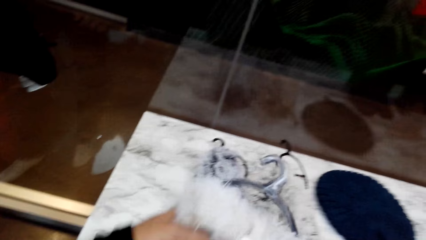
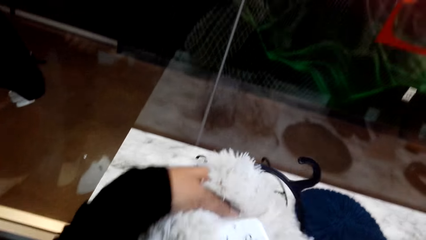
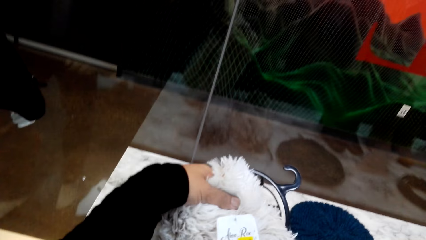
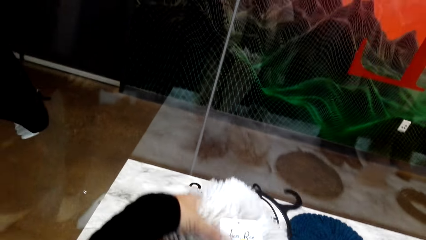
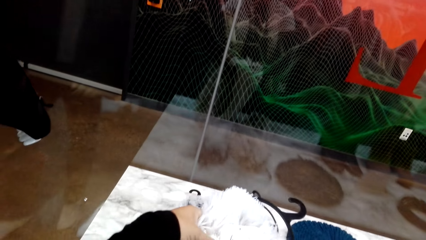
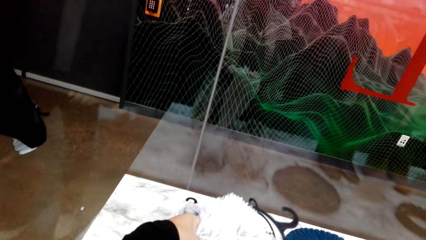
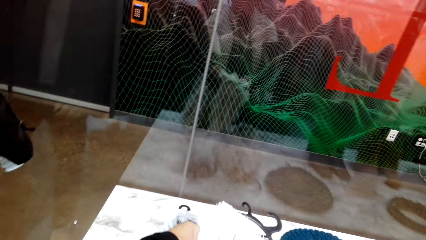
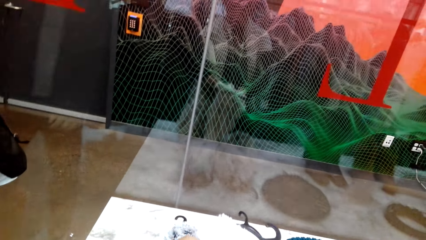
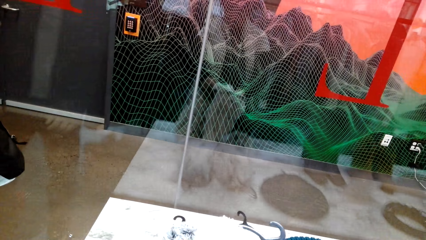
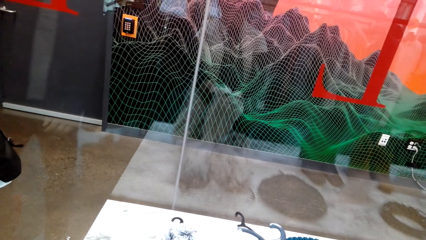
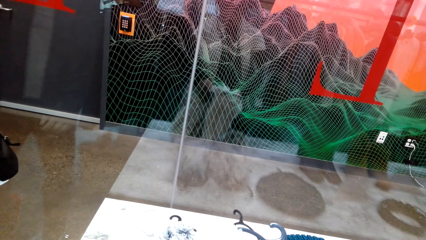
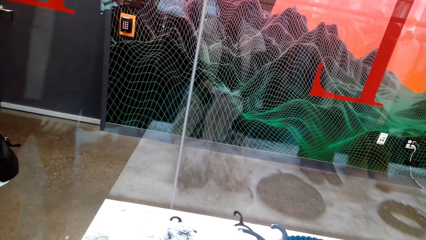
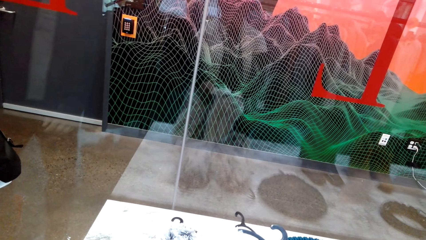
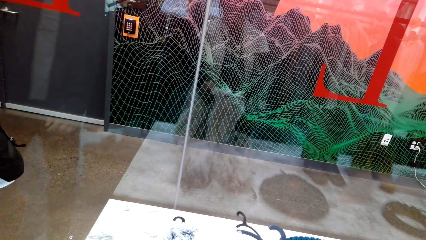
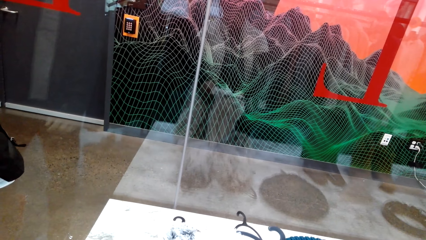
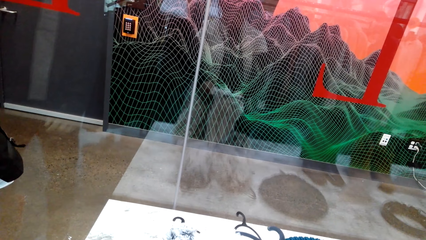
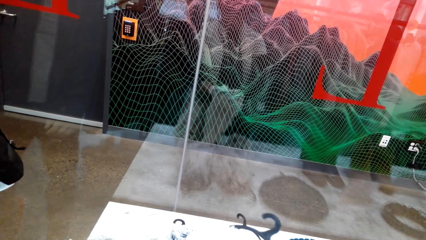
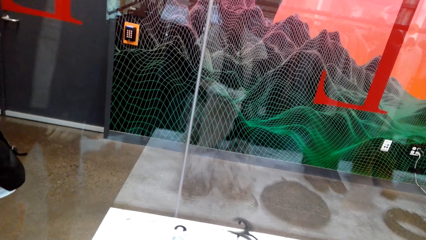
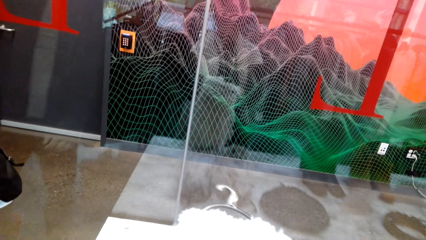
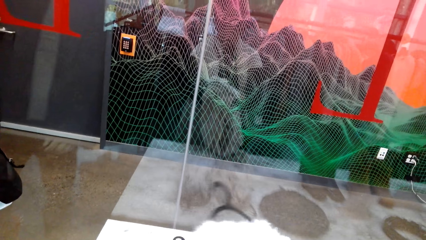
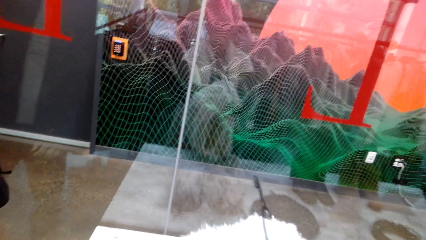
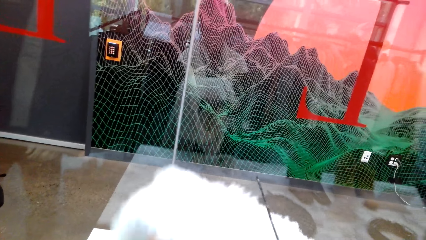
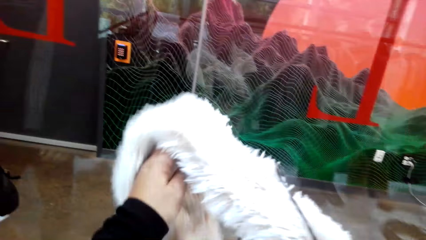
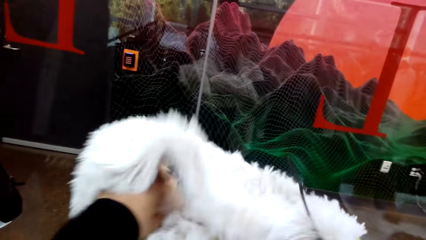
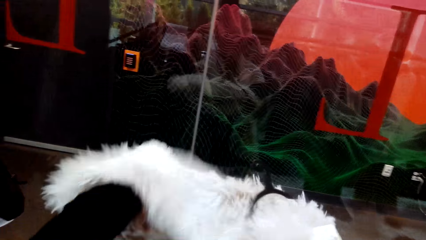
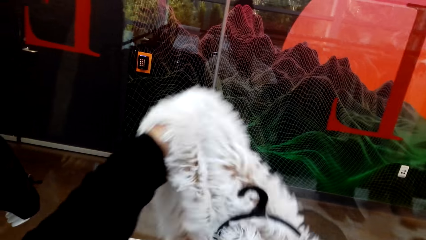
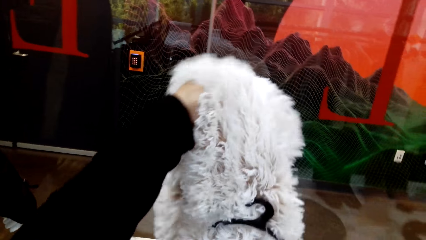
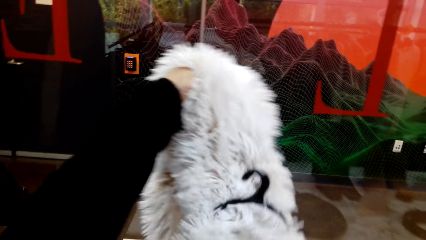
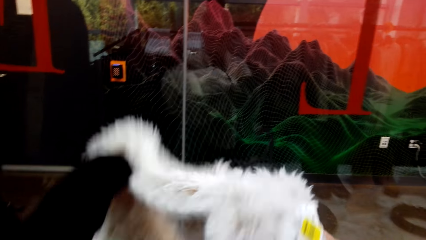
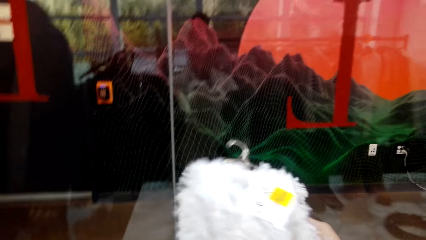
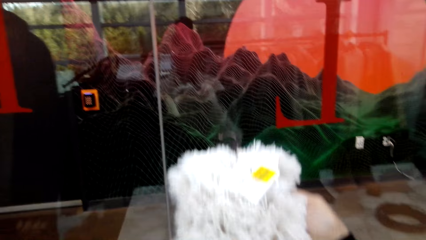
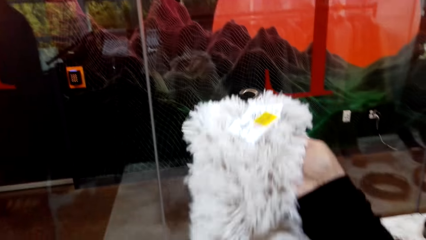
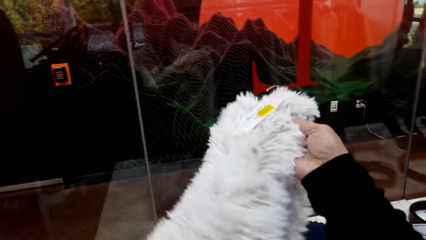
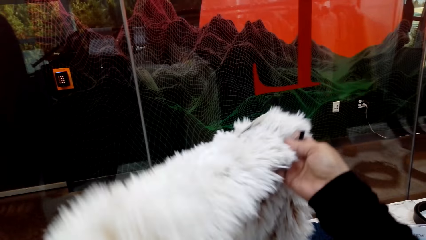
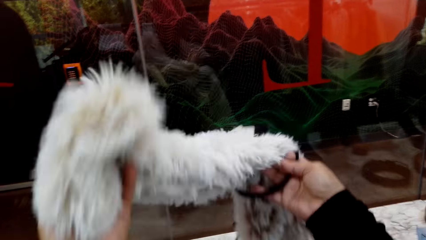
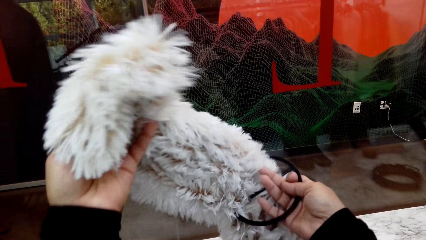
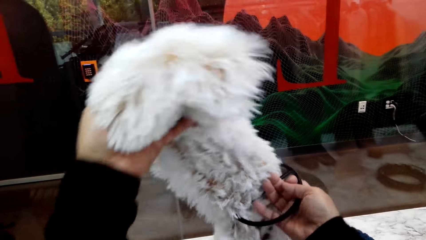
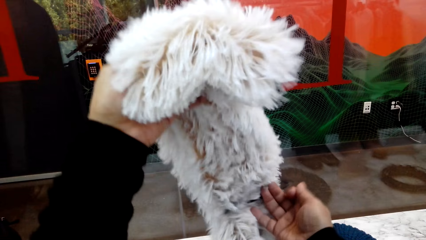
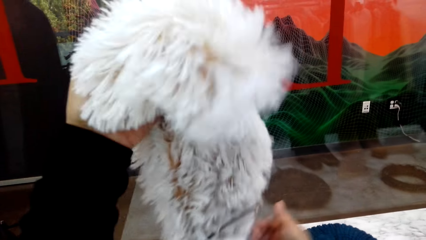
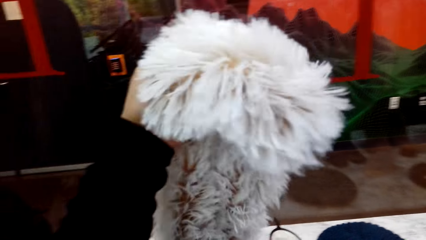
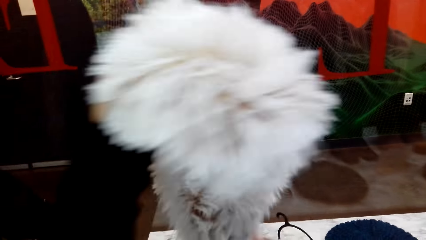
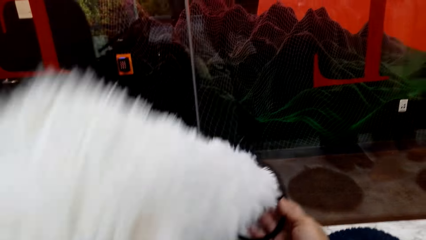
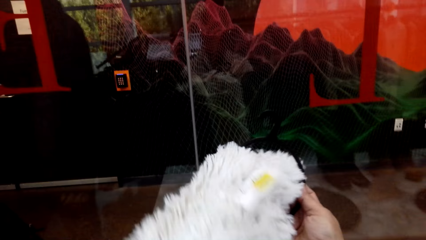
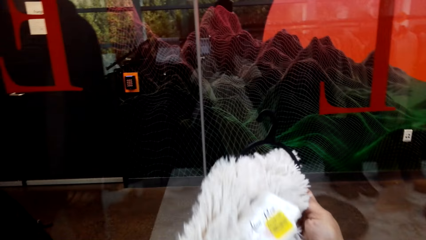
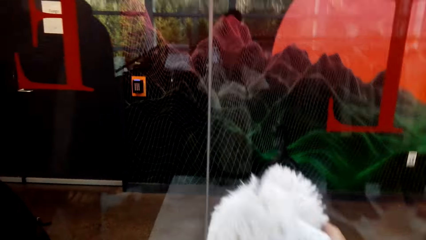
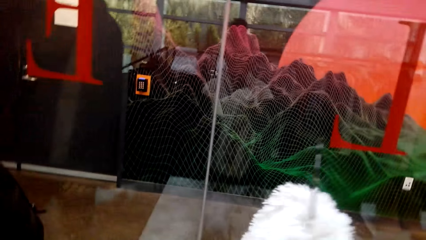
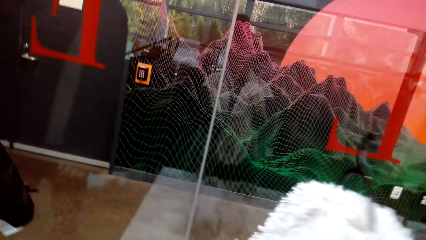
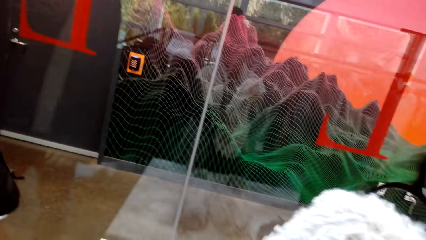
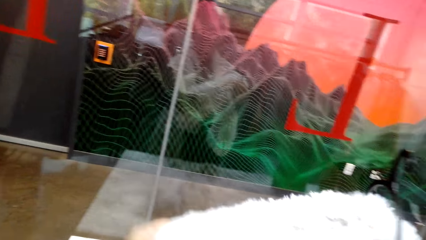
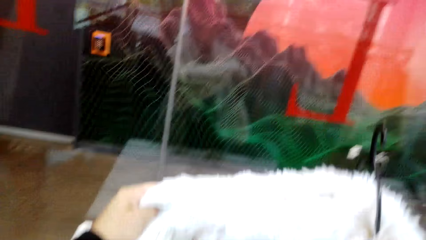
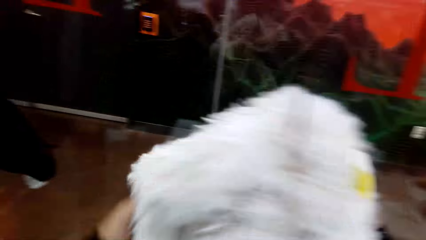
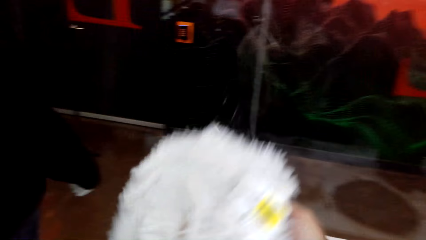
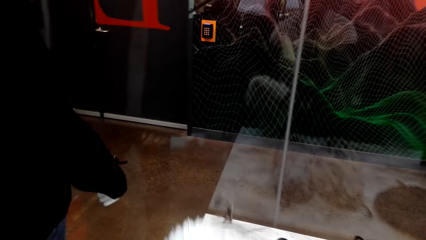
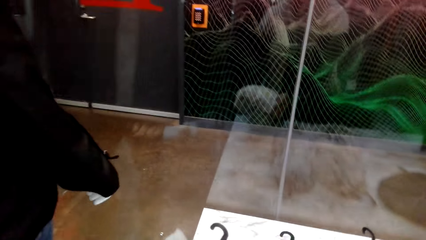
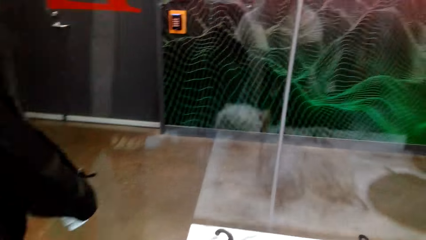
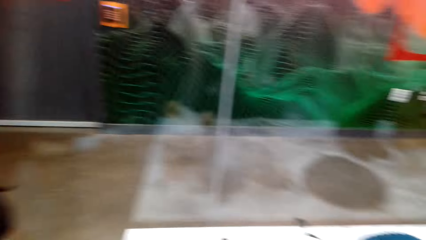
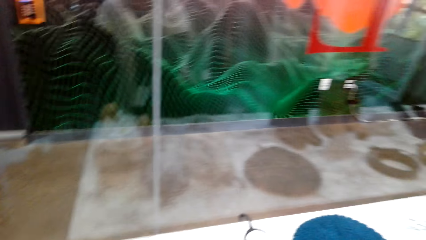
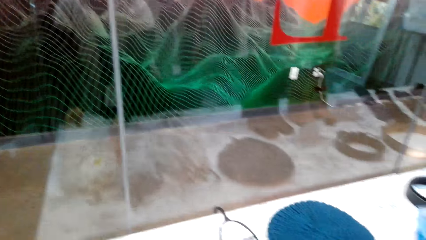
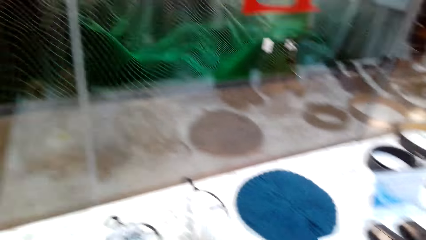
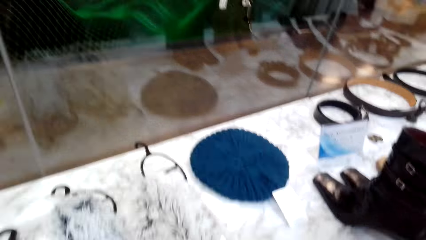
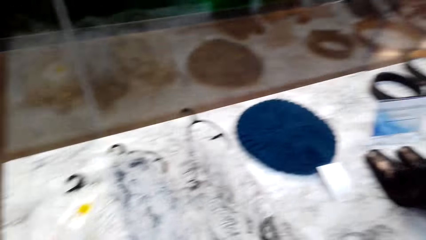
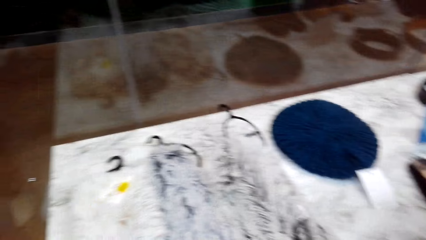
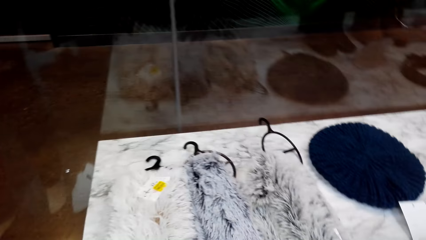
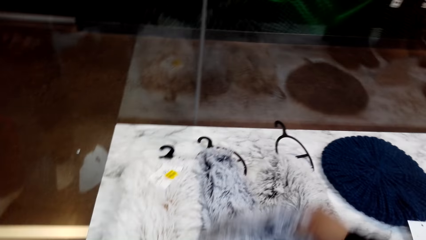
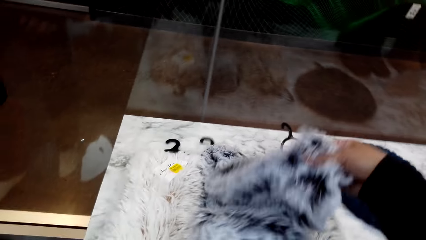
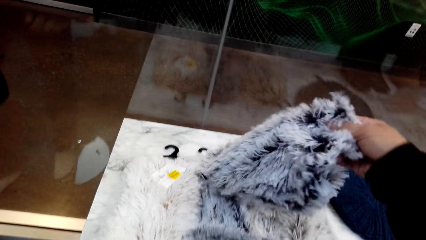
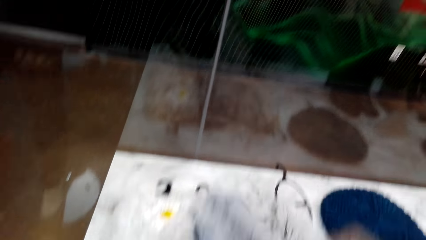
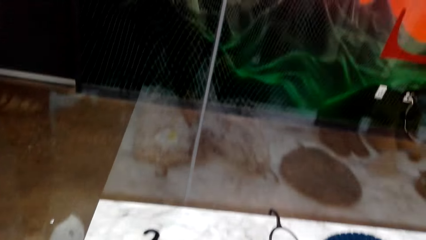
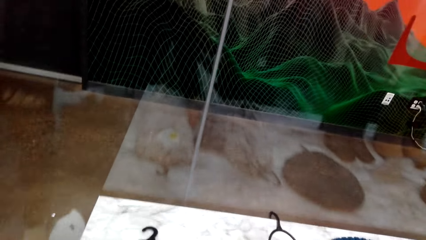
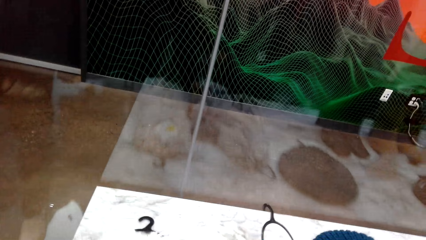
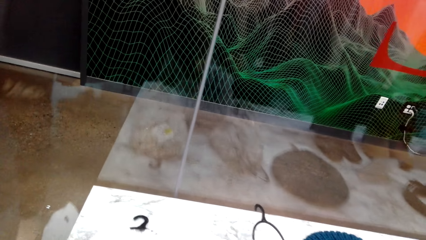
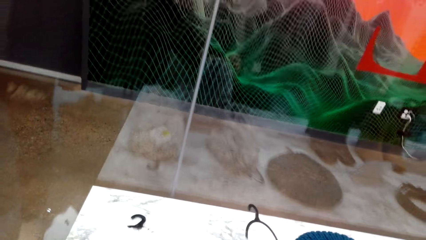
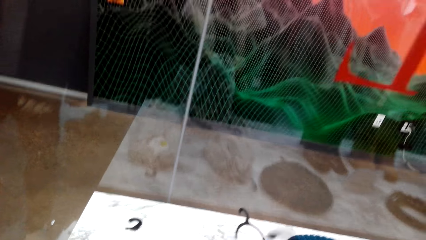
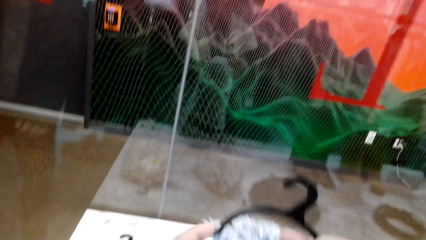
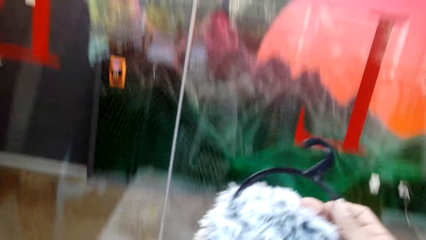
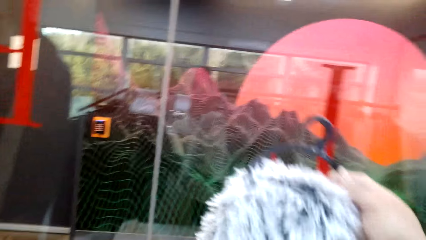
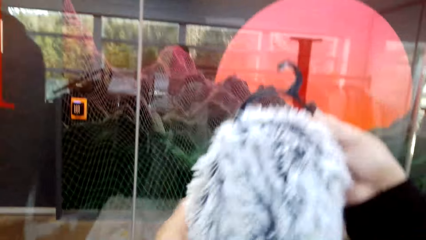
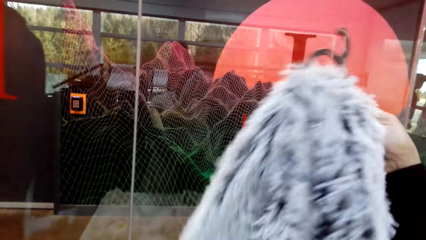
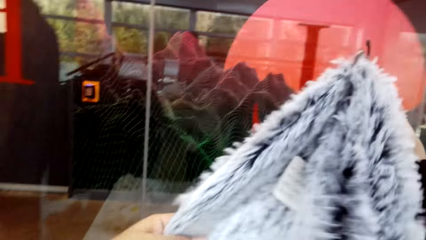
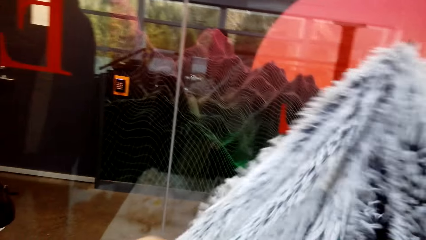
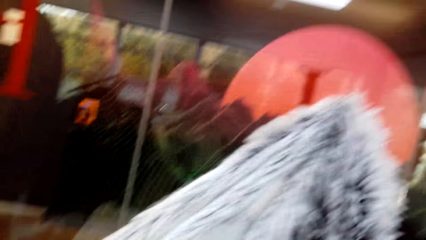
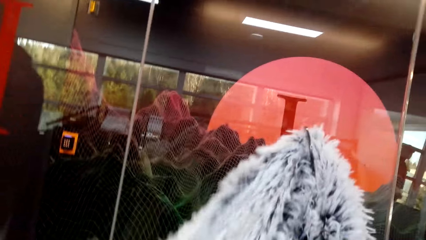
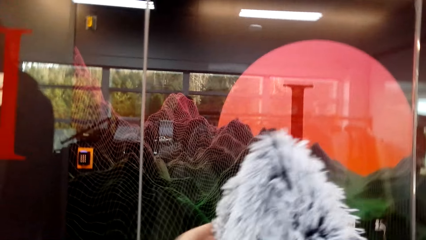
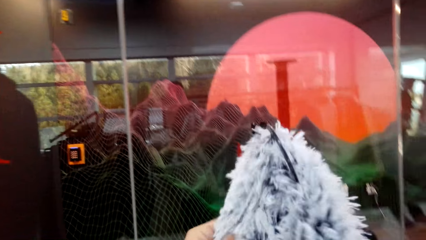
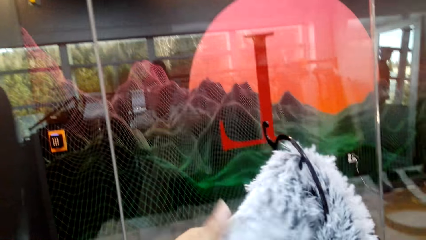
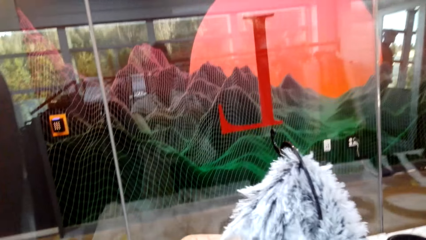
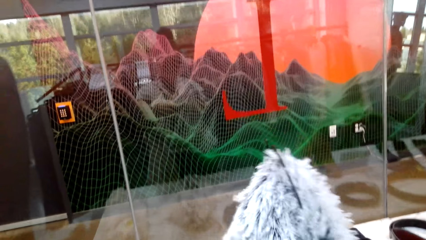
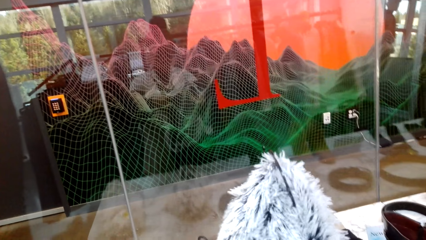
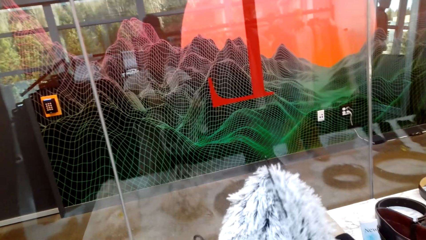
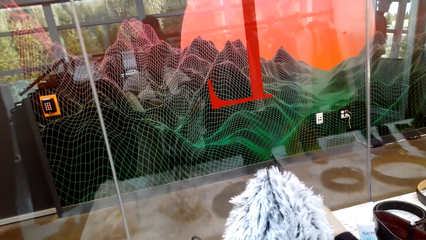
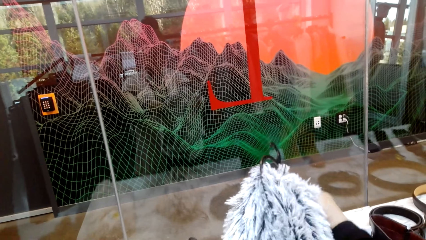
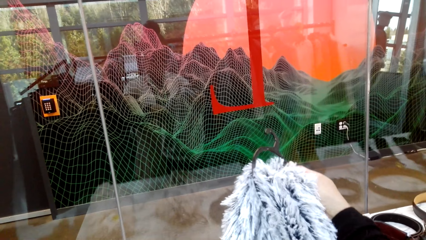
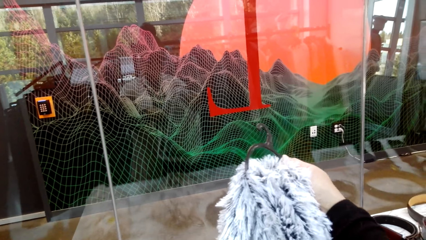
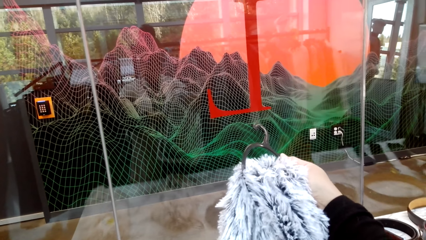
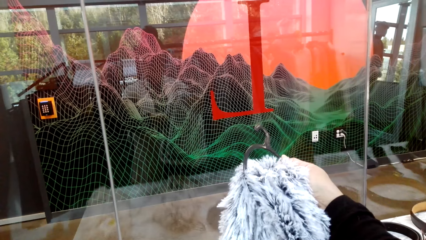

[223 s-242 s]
The camera wearer looks at the woolen scarf. They place the scarf on the shelf. They grab another woolen scarf. They look at the woolen scarf.
